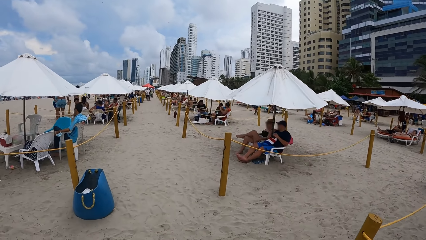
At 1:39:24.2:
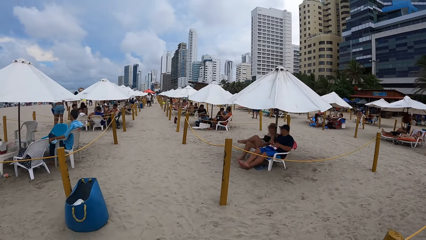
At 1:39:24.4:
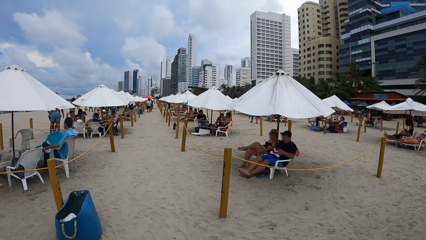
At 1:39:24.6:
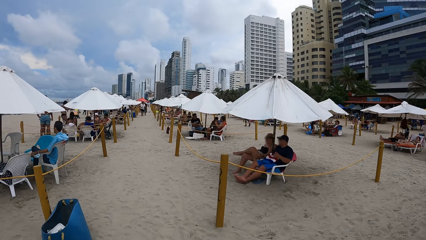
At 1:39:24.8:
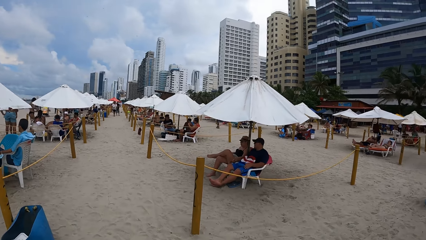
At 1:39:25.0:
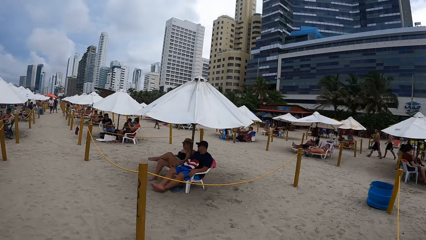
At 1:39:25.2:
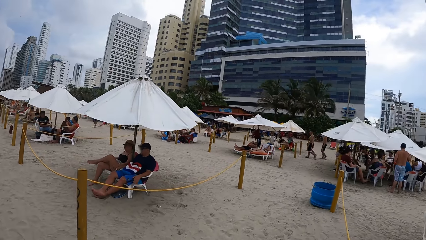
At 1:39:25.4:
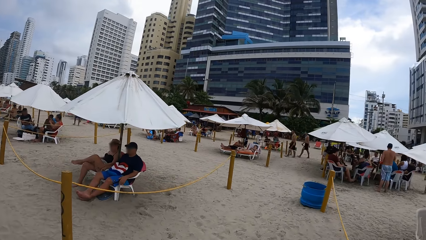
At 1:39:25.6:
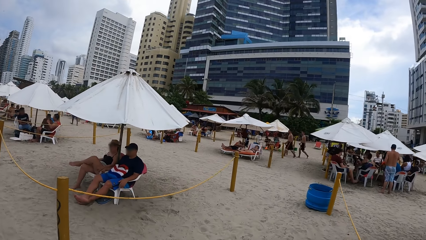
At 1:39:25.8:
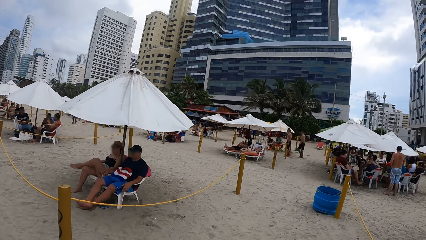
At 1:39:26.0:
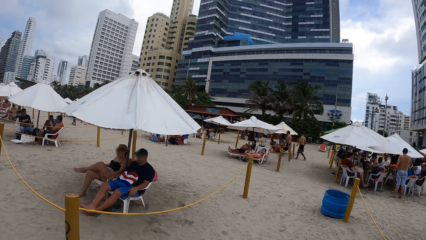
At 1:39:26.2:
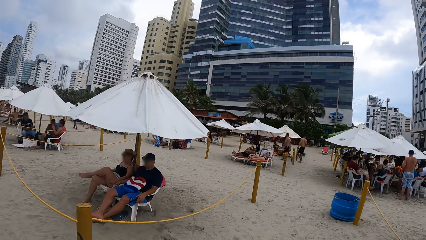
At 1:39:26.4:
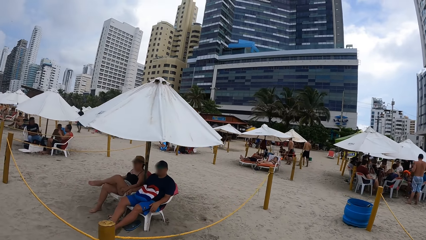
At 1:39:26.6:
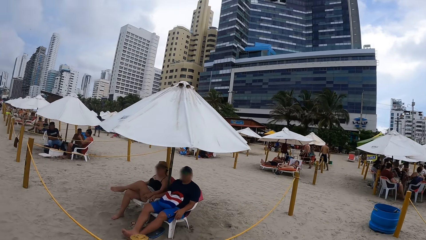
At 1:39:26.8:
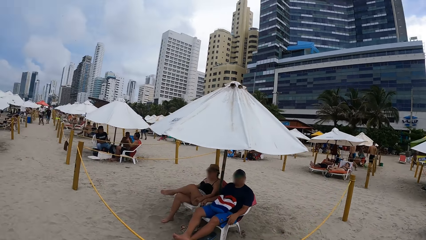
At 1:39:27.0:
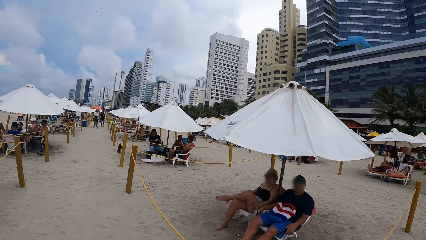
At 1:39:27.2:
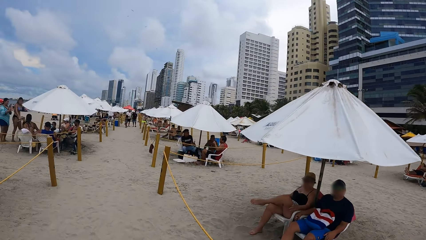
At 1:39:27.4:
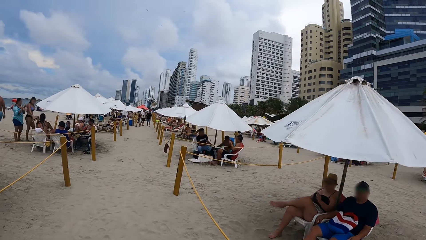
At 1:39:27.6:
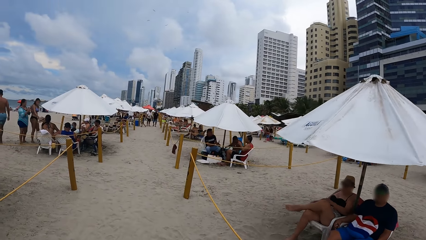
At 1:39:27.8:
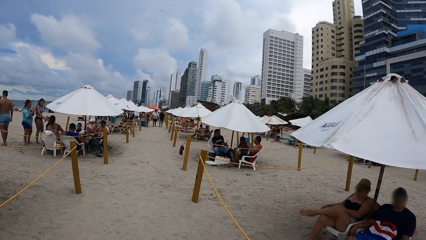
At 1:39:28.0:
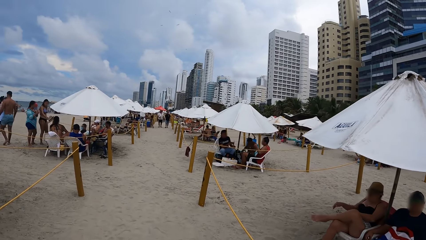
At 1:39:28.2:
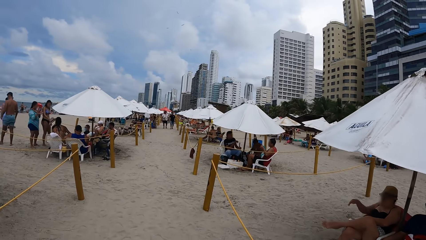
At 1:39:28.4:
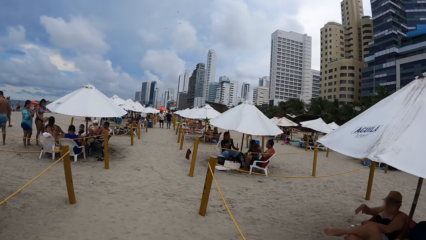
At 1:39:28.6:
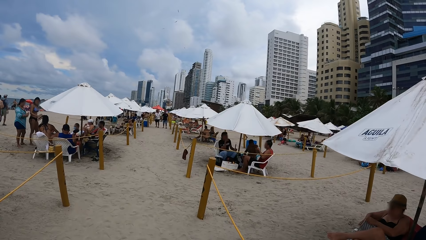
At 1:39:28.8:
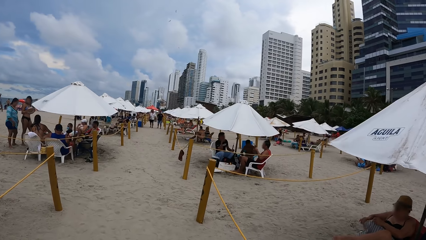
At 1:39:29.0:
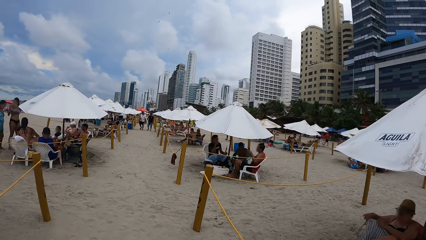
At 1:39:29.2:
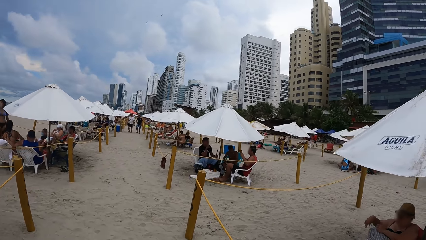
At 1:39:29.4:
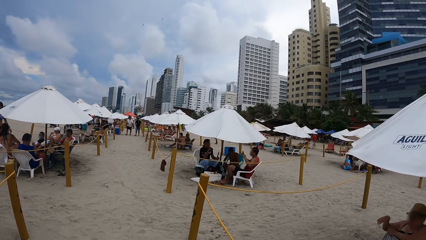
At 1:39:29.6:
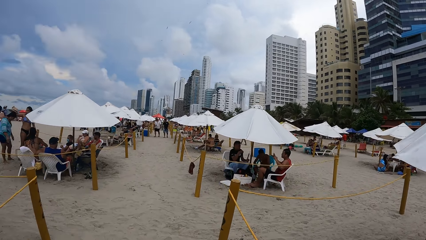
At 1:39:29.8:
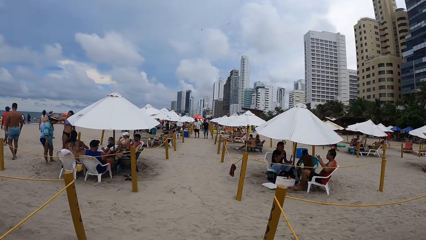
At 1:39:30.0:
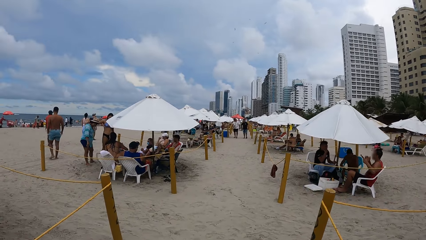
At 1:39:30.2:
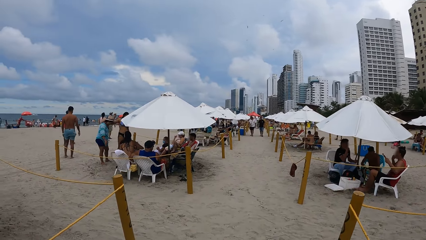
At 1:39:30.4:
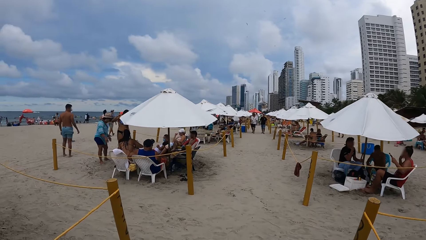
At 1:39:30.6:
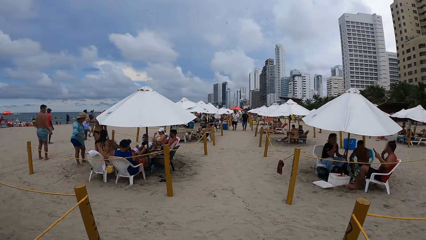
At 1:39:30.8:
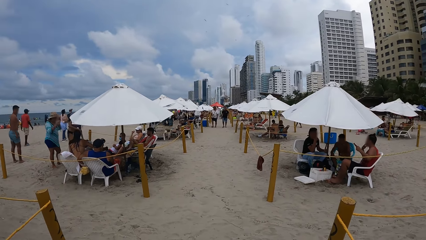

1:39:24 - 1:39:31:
The camera wearer looks around the beach.

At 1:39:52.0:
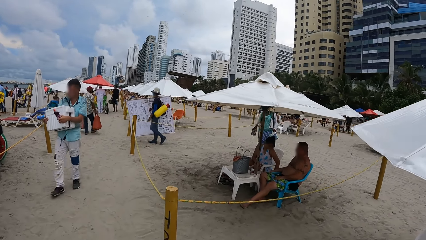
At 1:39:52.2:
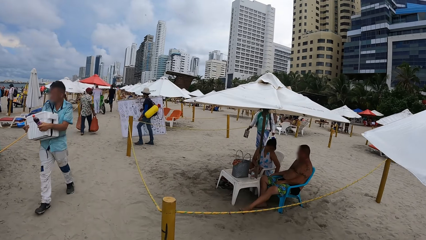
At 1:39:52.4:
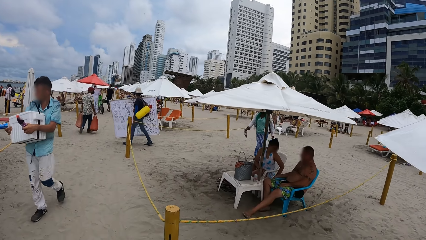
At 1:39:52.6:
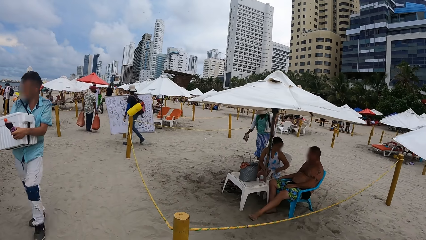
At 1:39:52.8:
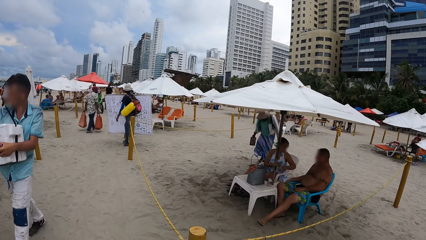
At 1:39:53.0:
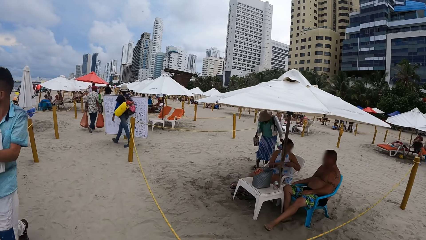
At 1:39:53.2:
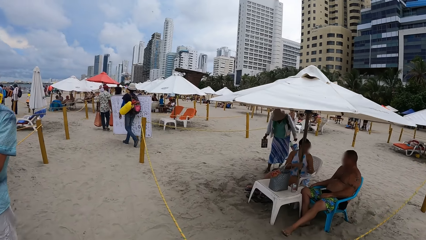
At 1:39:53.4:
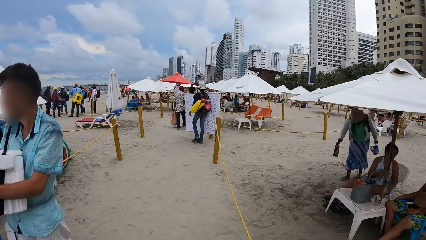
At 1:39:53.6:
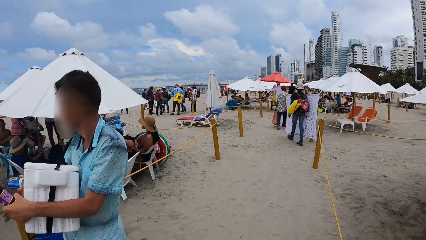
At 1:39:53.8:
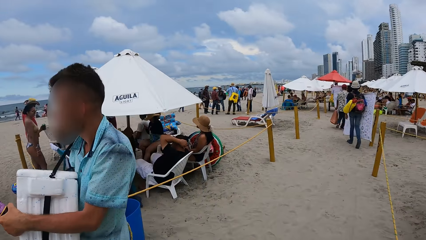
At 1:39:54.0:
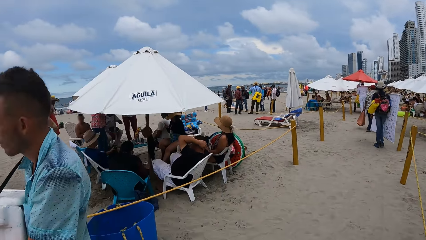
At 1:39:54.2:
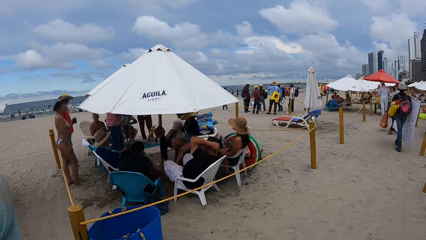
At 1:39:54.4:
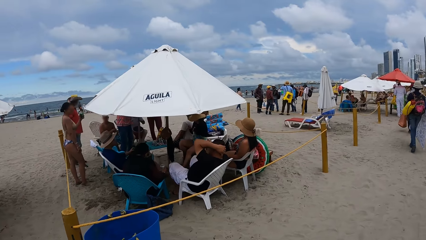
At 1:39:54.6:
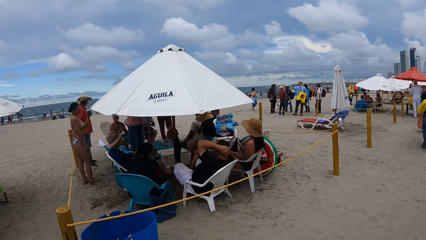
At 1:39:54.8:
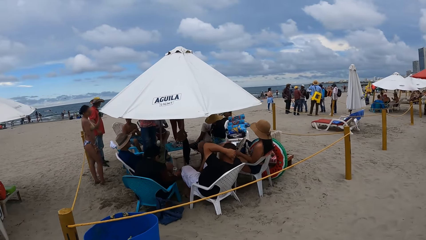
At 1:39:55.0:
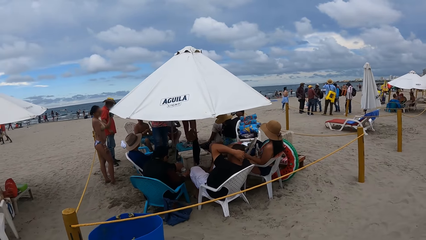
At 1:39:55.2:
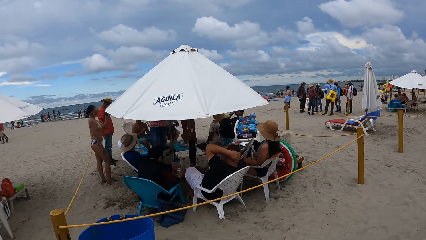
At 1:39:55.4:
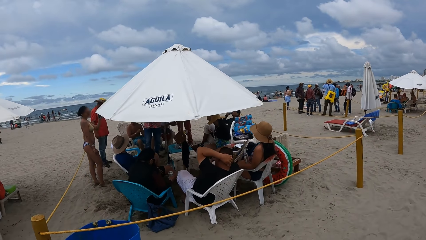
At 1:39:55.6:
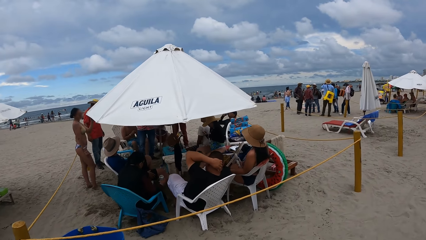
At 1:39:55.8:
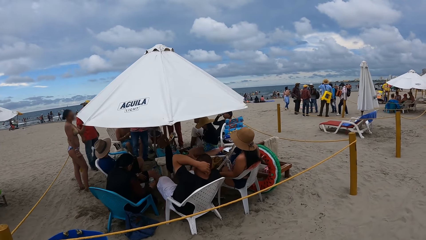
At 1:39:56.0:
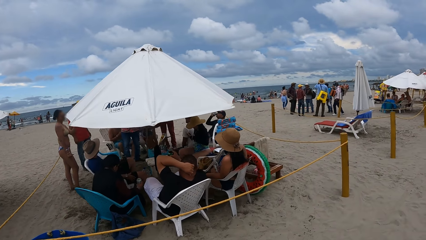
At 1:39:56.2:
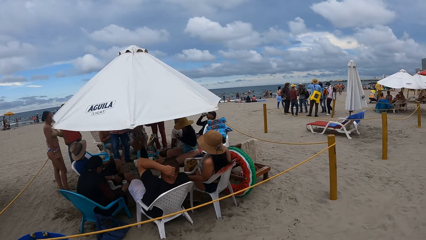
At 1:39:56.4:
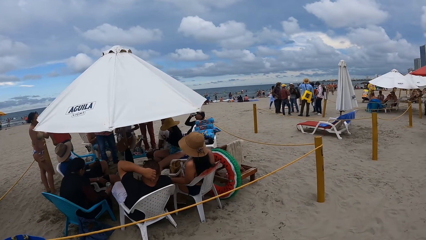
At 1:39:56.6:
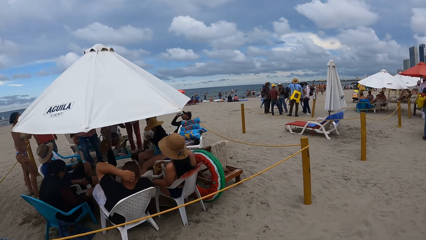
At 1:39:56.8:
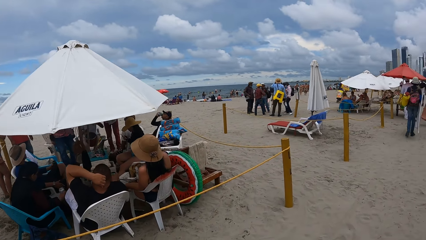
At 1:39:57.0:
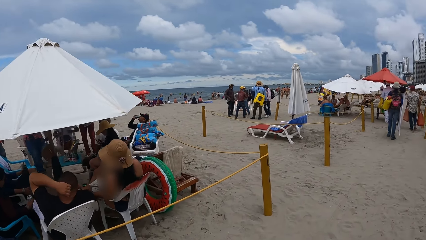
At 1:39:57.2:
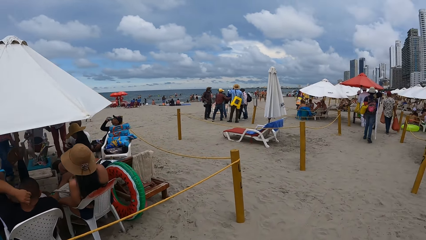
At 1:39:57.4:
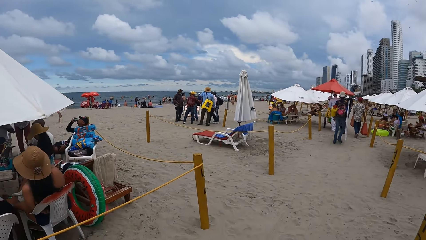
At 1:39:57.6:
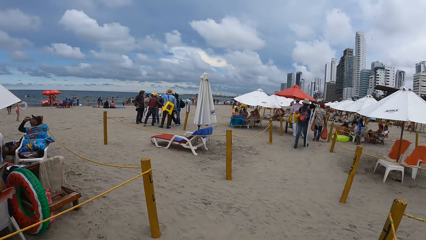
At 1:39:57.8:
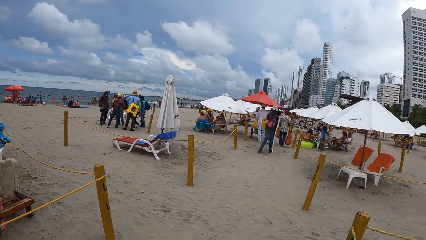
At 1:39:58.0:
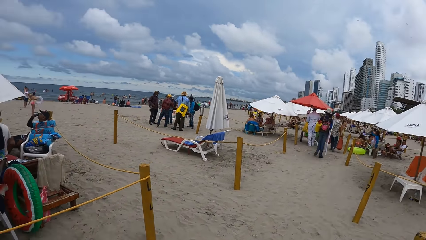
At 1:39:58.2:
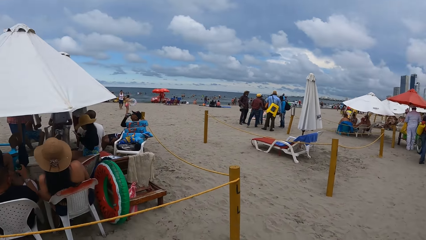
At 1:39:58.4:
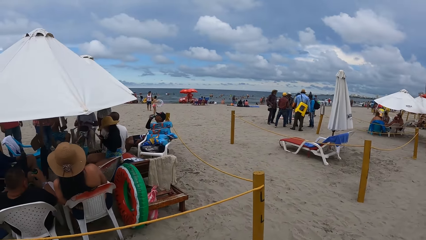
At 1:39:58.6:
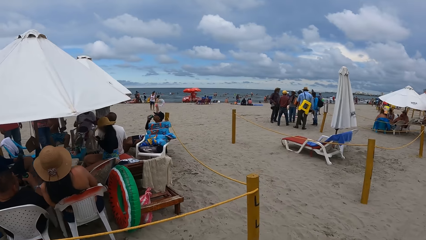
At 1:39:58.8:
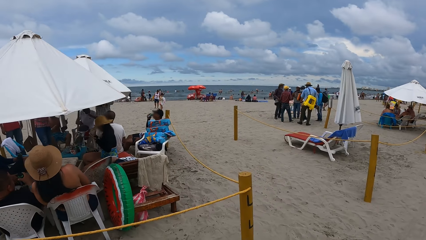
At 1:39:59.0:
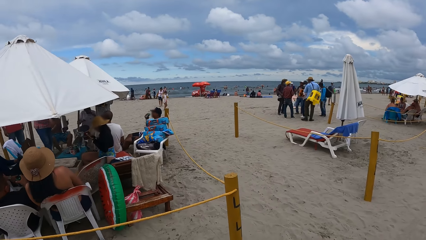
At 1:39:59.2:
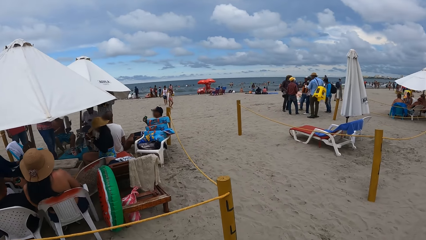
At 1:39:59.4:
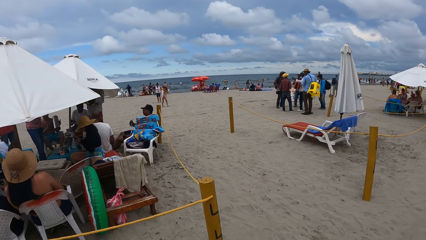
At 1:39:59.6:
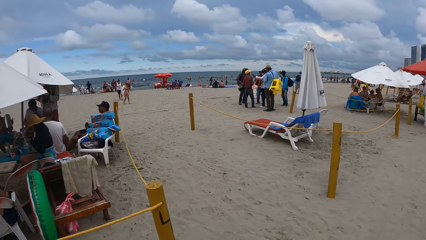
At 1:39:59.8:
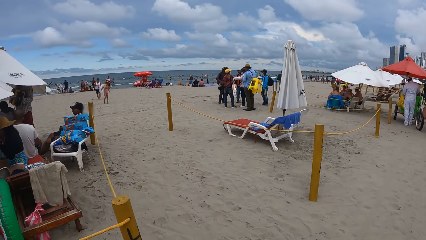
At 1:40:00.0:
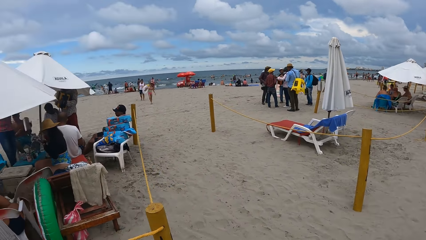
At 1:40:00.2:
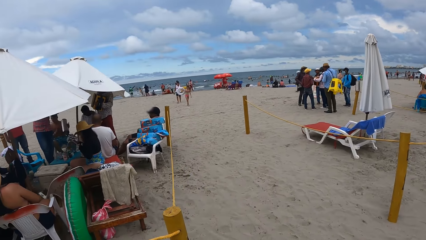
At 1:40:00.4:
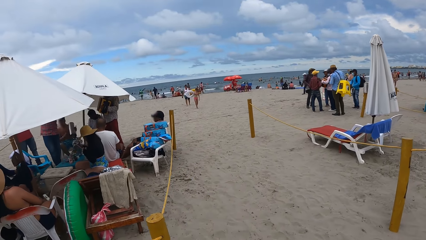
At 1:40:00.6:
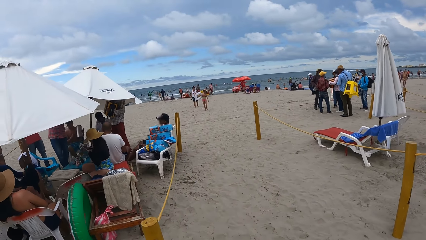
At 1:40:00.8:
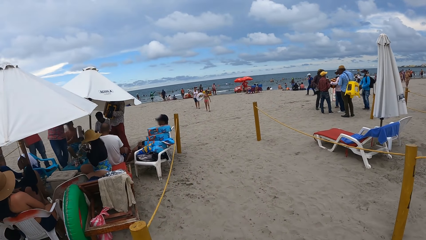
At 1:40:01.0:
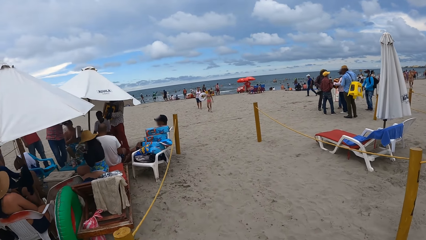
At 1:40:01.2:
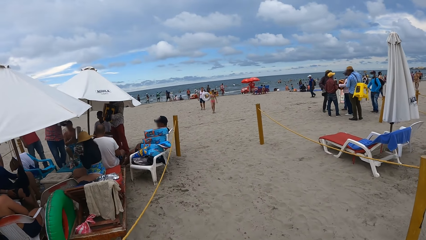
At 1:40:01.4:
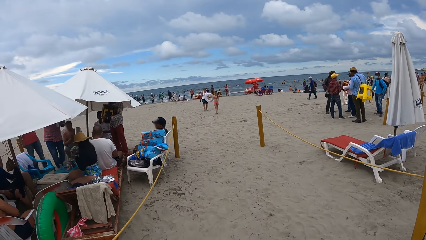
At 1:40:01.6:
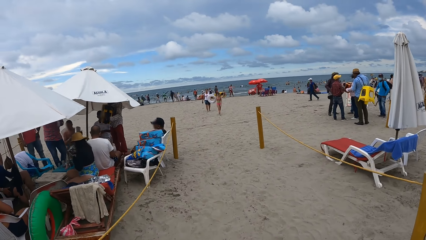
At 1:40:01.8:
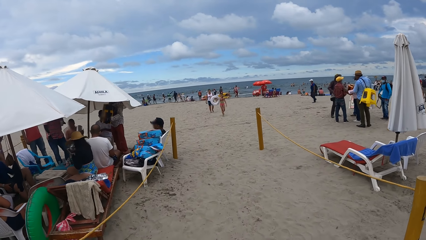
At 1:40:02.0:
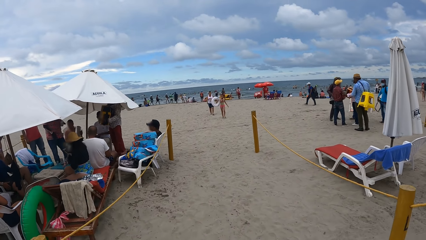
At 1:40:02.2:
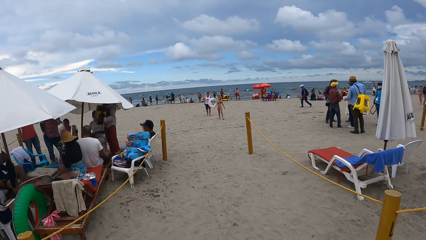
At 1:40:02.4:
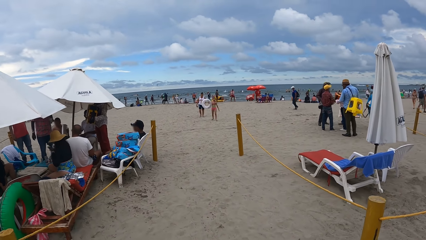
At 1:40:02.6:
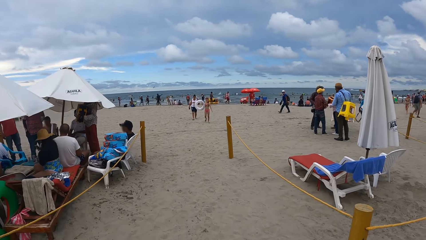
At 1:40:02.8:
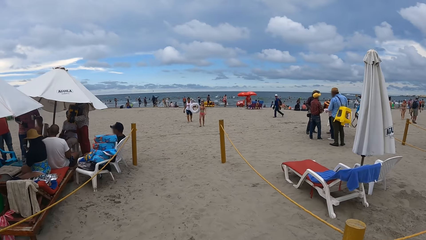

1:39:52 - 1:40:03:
The camera wearer looks around the beach.
